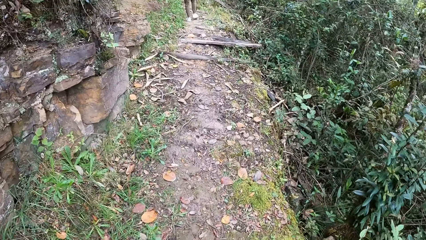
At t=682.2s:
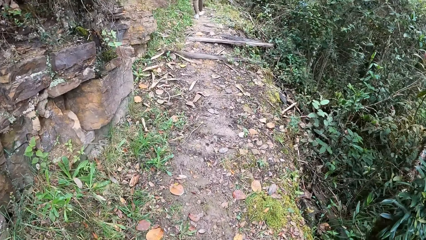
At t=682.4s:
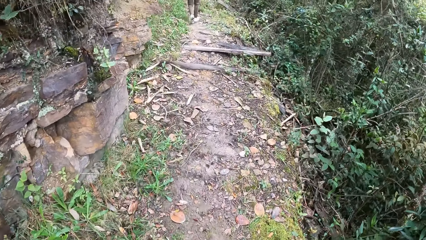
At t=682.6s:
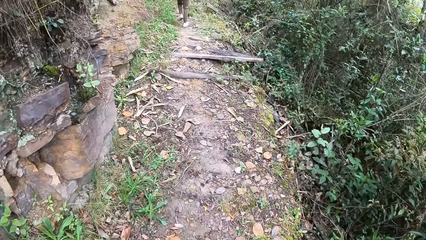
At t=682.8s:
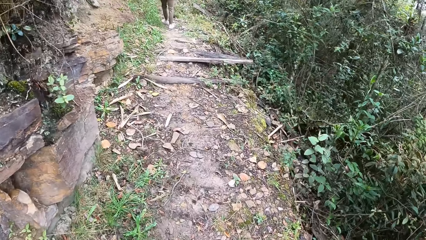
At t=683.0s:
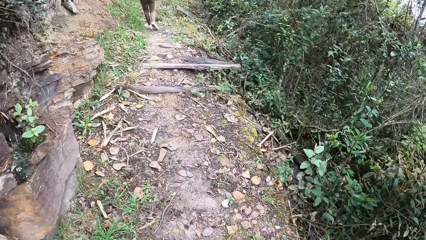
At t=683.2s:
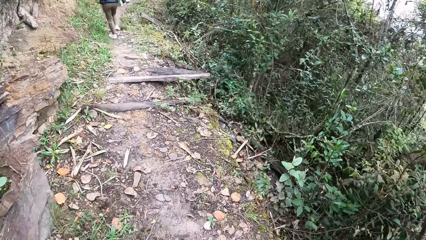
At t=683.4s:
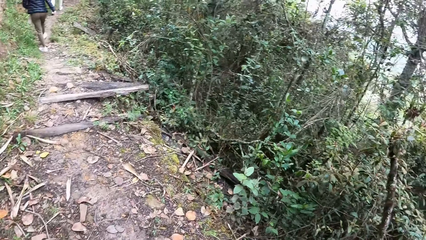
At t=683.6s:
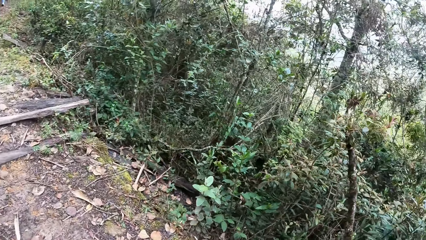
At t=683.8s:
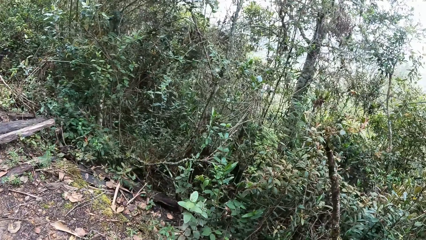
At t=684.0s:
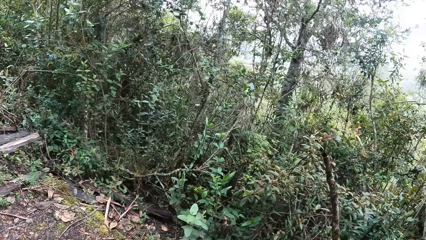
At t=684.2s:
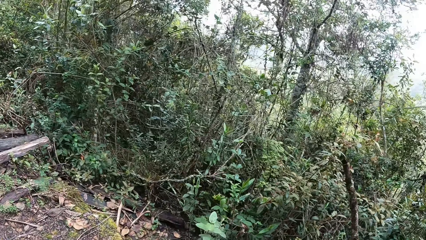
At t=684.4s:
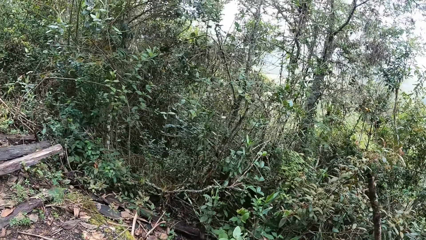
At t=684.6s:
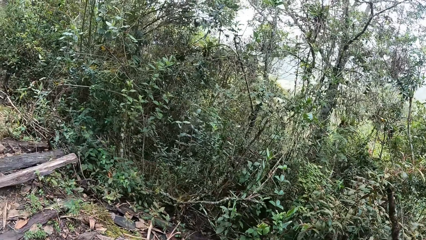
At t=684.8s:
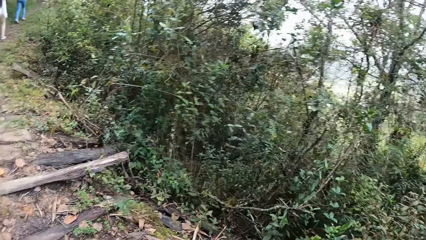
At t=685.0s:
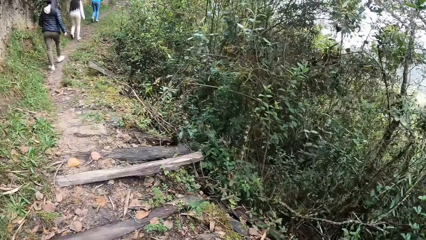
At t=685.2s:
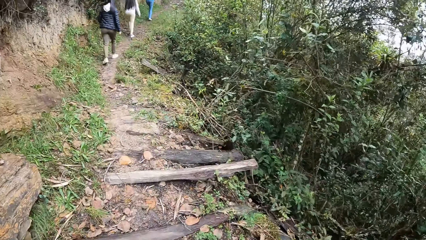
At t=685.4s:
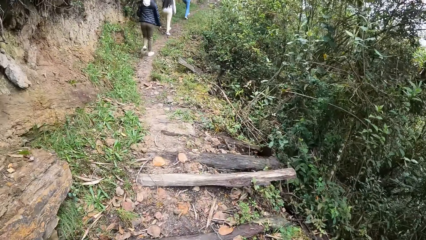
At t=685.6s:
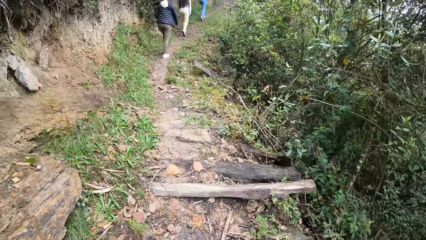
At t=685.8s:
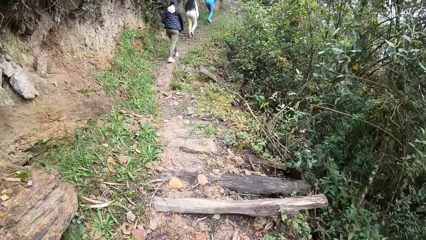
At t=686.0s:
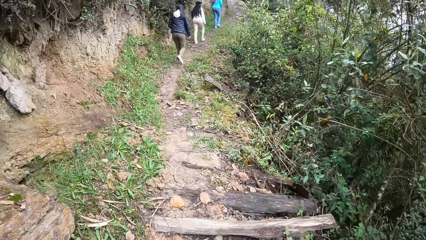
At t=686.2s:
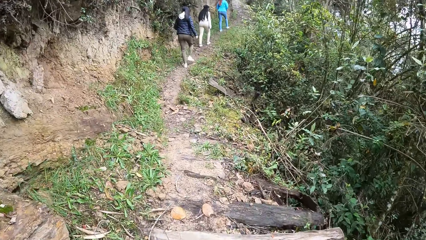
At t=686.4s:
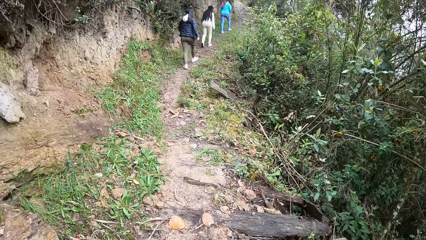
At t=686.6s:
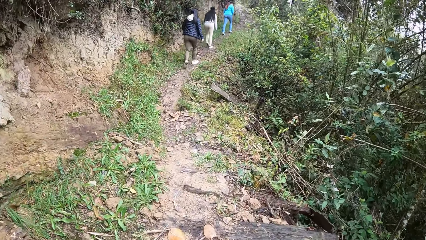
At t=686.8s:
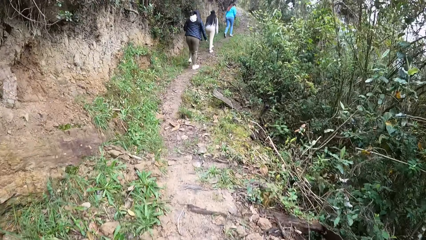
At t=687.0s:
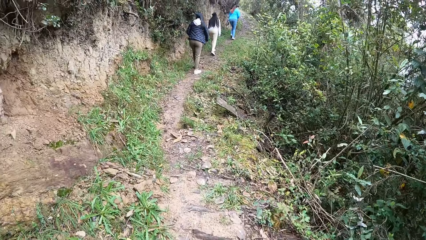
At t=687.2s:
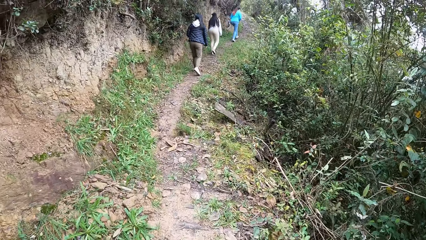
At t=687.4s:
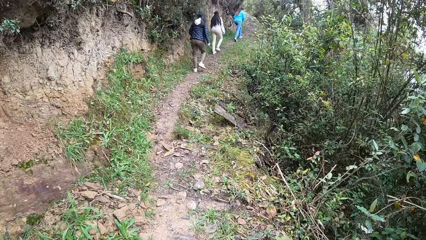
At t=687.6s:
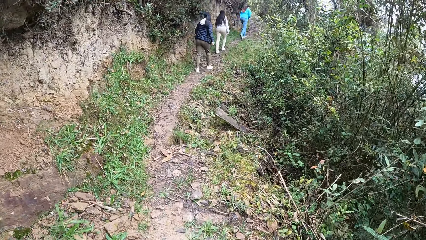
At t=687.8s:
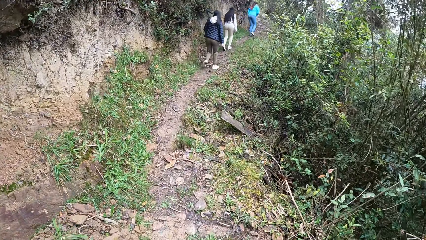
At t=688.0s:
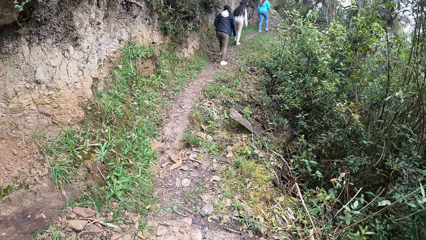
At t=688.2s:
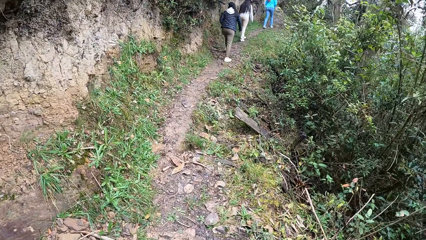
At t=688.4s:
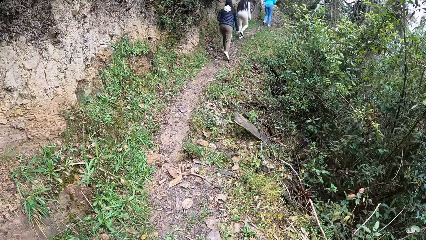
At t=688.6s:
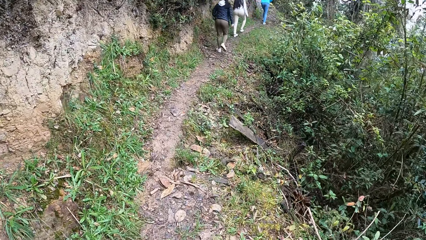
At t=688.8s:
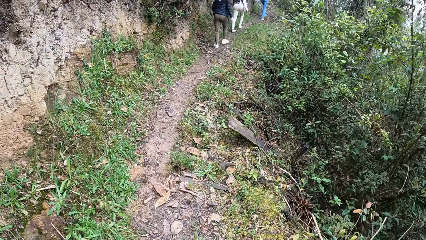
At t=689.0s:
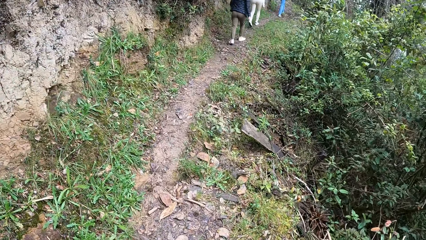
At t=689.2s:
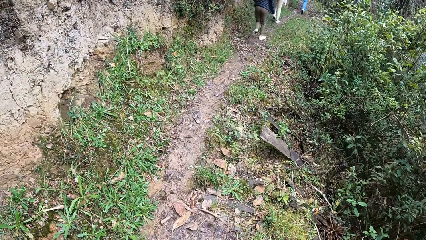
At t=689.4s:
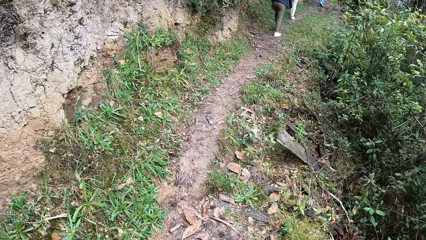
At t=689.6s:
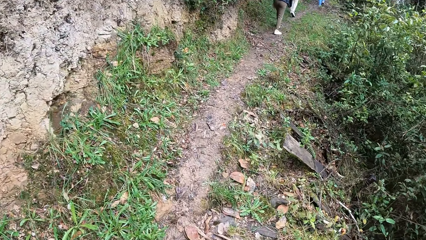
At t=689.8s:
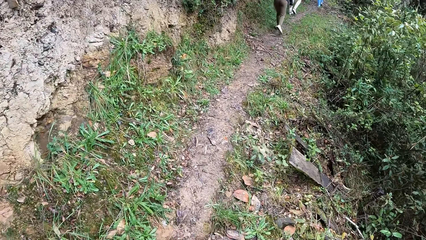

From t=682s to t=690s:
The camera wearer looks around the mountain.

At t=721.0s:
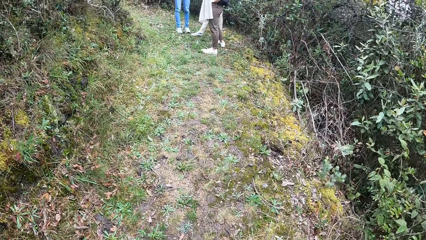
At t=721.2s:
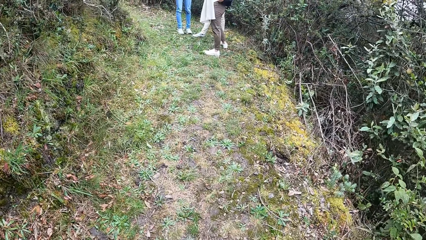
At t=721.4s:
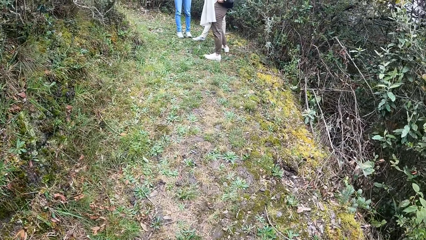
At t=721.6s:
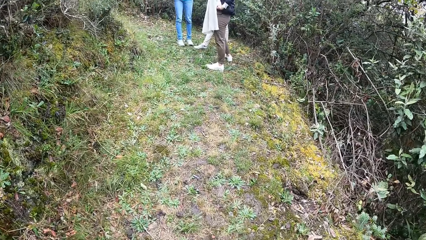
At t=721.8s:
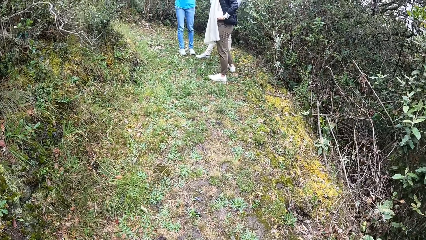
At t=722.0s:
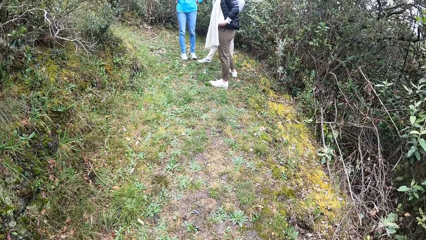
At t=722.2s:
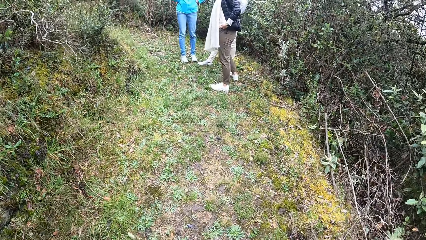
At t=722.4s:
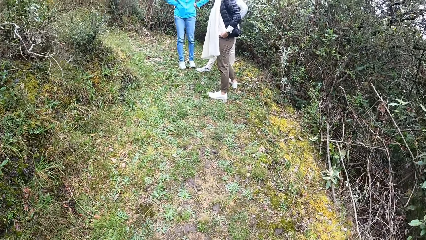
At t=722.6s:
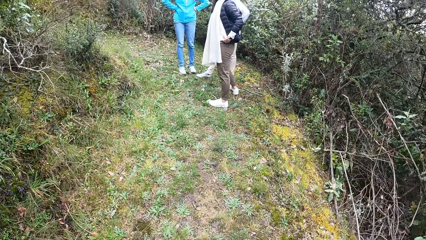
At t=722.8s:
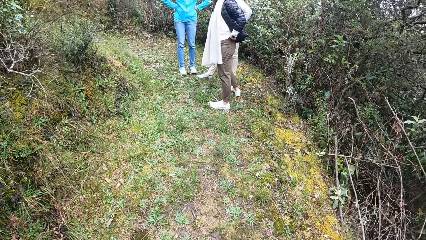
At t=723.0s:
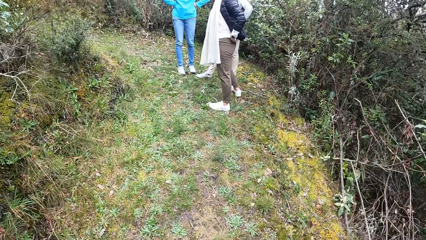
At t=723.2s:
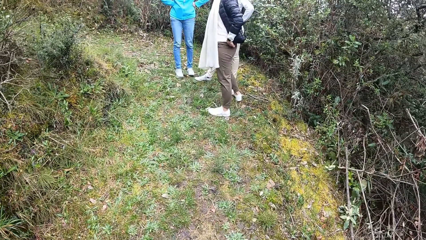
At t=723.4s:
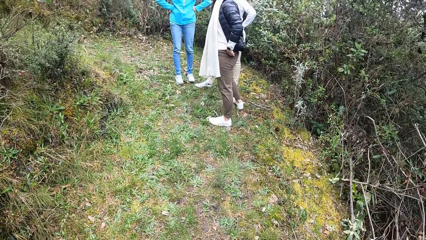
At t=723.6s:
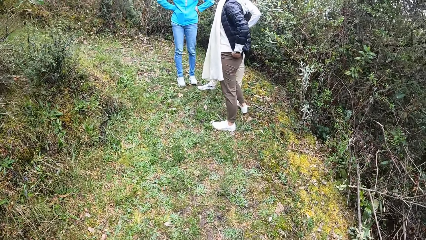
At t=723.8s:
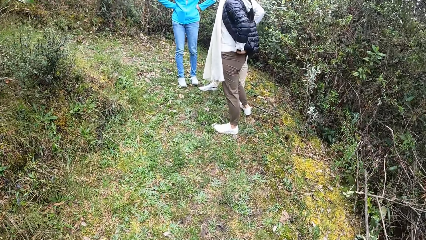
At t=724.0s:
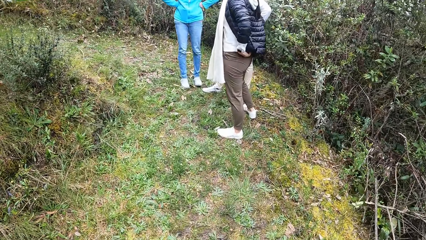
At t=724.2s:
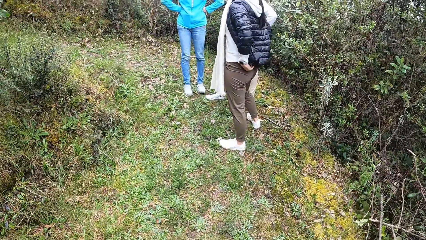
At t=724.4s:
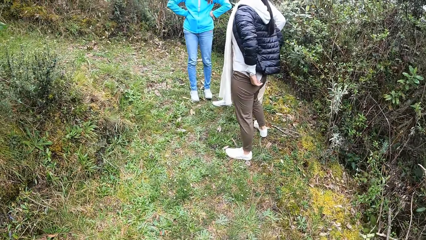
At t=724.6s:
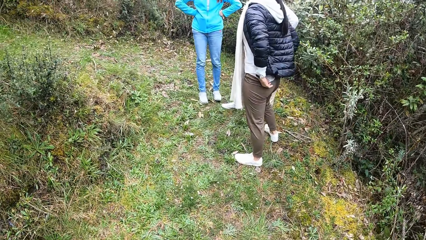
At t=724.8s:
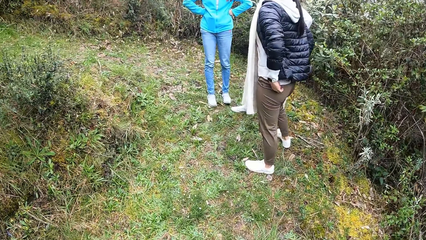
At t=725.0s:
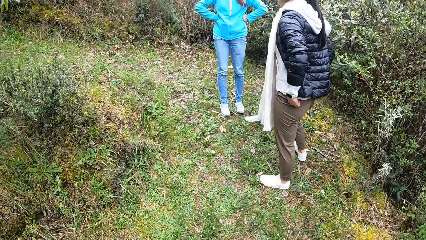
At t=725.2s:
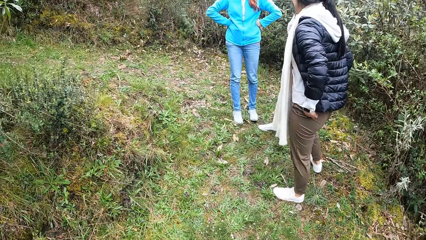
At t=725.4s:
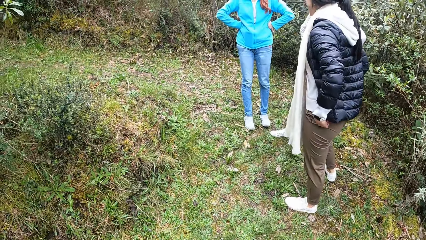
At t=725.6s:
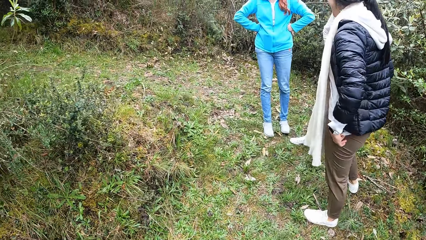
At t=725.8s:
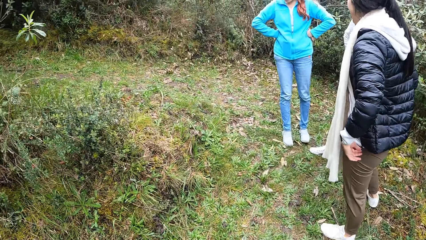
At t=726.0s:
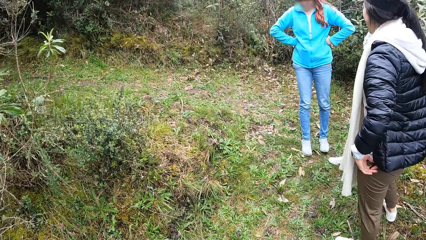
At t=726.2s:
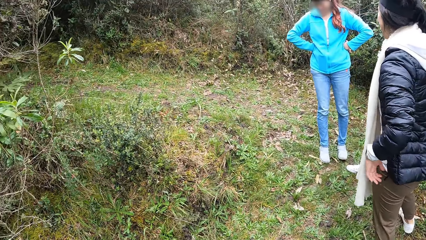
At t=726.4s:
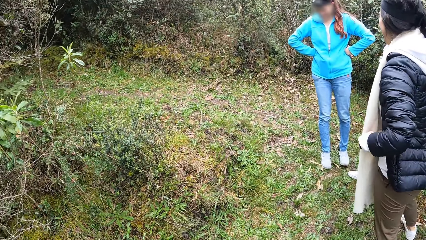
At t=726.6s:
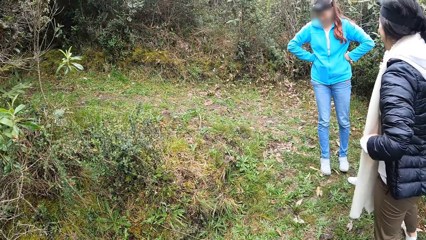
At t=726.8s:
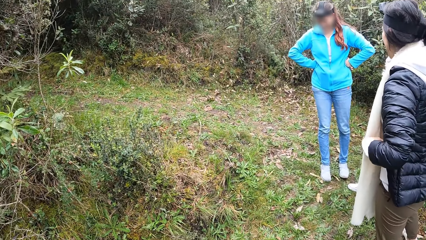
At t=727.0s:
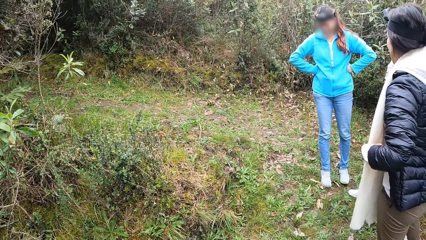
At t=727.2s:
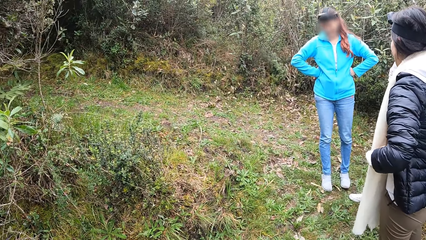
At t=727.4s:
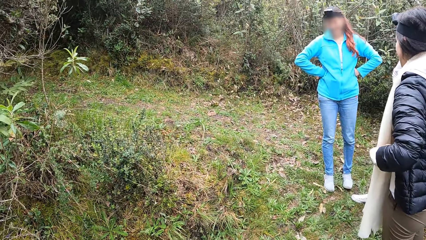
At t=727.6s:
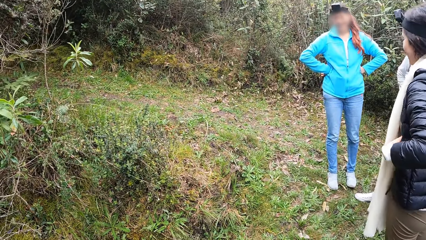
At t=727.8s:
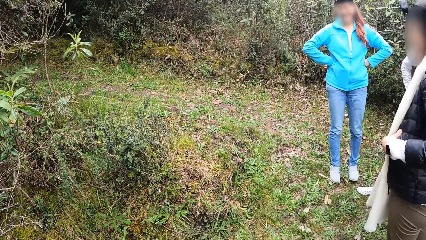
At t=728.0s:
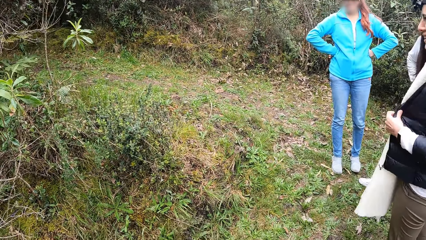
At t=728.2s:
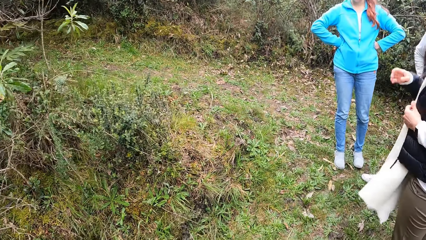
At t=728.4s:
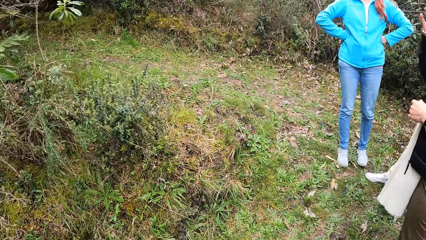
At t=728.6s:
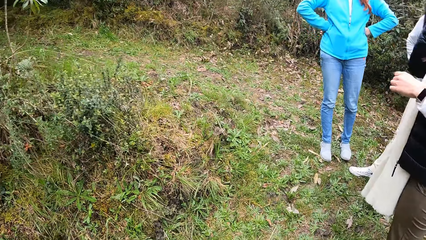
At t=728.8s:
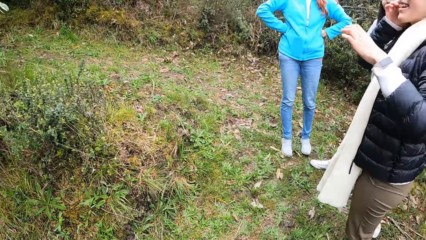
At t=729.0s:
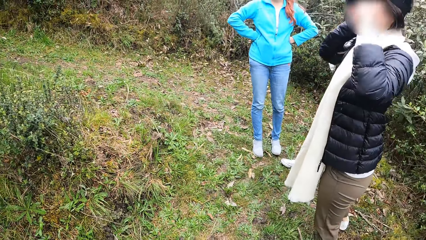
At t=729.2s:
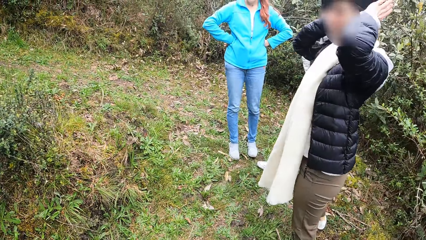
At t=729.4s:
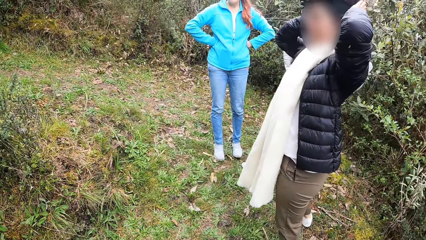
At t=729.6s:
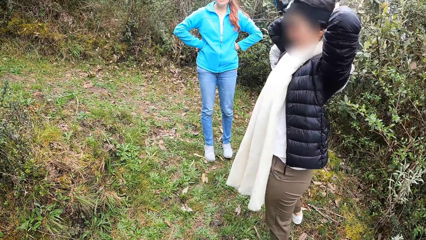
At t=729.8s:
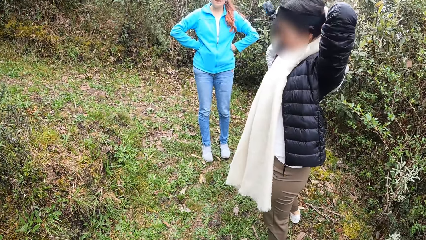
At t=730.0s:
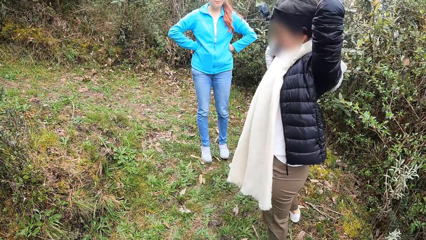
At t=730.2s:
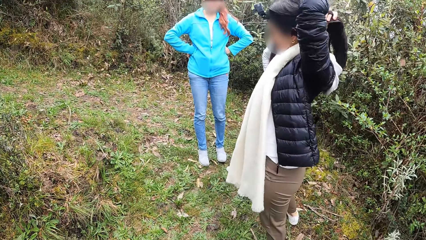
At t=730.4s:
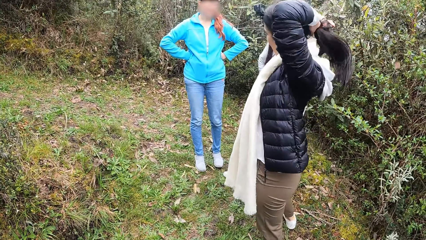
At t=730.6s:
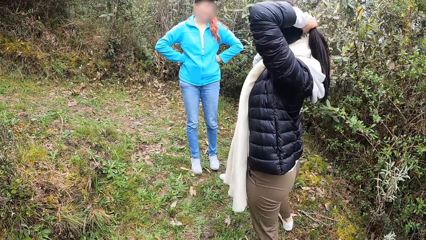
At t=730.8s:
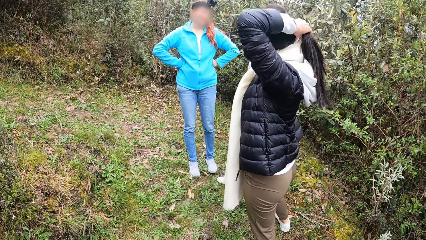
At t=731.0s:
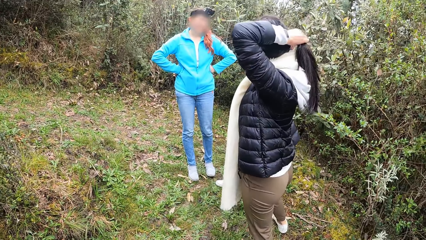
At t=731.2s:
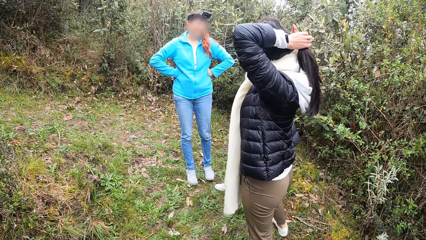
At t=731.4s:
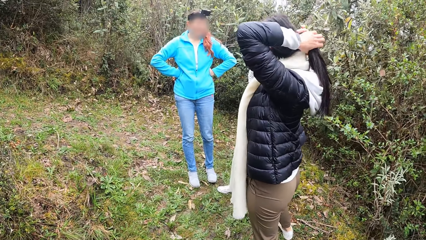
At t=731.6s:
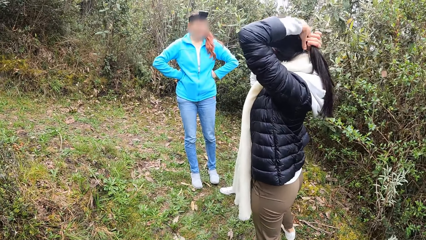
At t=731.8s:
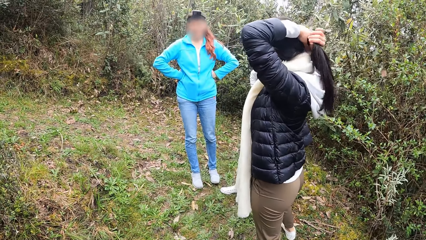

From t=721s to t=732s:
The woman adjusts her cloth with her left hand. She touches a scarf on her neck with her left hand. She adjusts her jacket with her left hand. She ties her hair with both hands.
